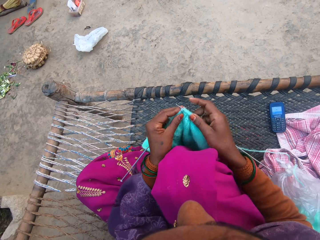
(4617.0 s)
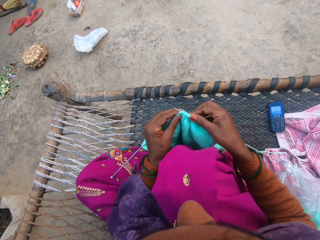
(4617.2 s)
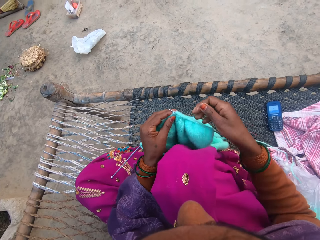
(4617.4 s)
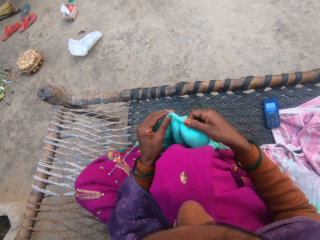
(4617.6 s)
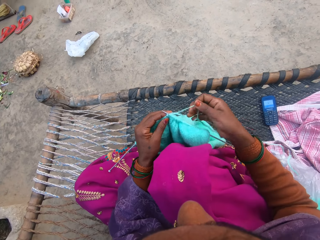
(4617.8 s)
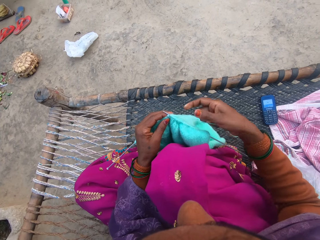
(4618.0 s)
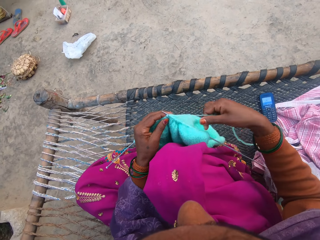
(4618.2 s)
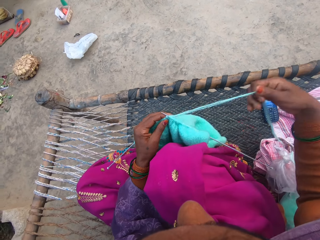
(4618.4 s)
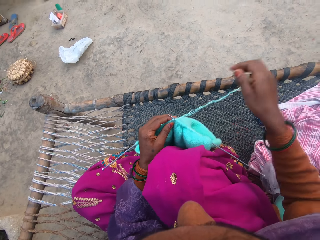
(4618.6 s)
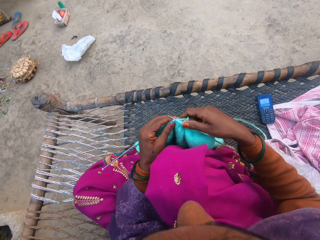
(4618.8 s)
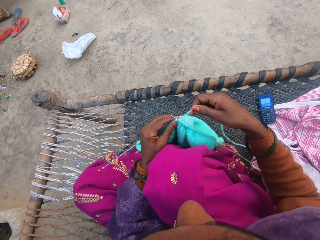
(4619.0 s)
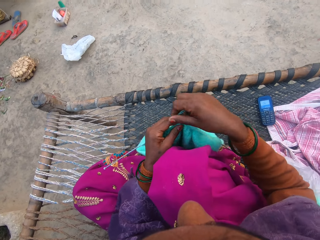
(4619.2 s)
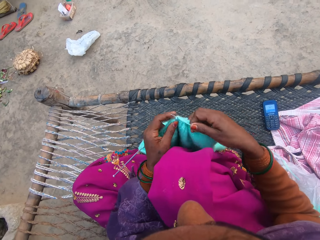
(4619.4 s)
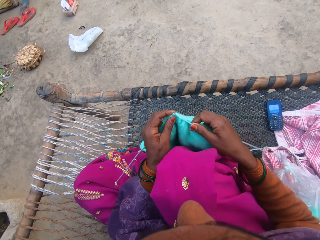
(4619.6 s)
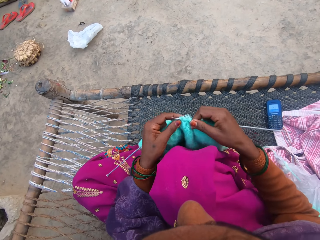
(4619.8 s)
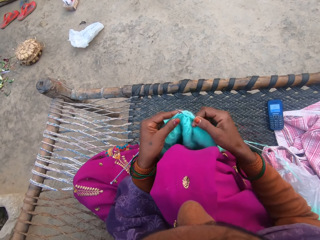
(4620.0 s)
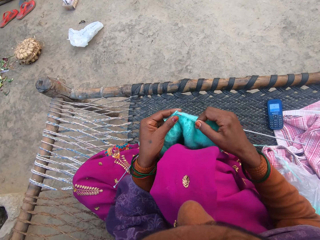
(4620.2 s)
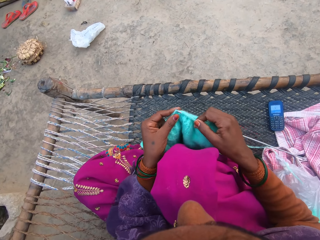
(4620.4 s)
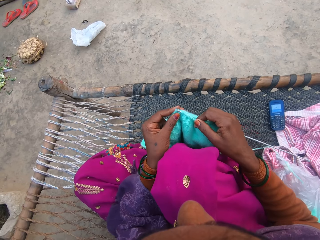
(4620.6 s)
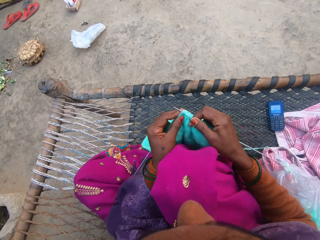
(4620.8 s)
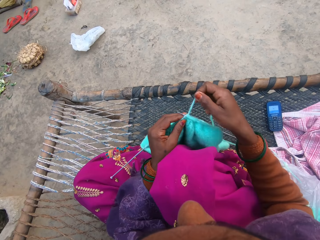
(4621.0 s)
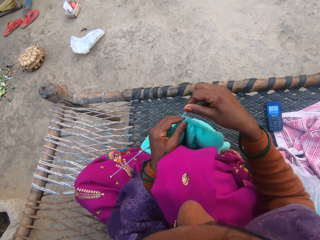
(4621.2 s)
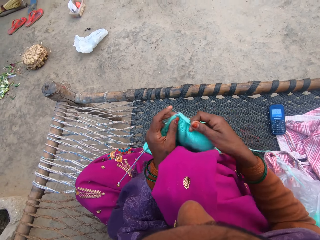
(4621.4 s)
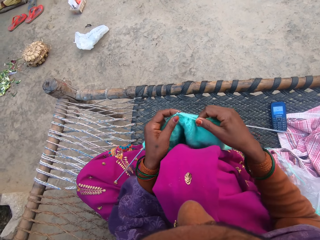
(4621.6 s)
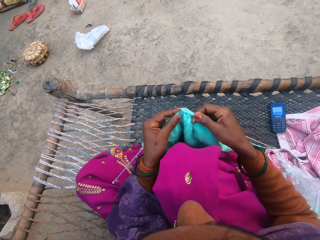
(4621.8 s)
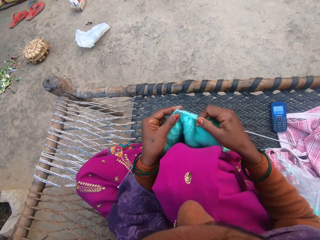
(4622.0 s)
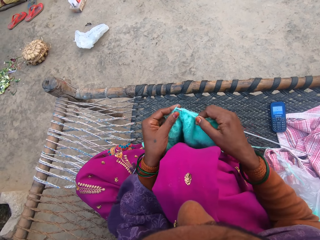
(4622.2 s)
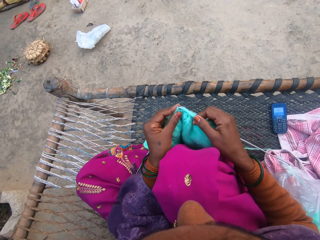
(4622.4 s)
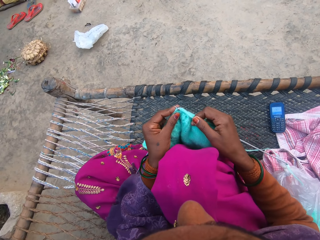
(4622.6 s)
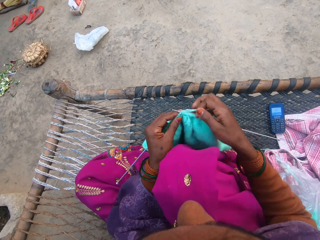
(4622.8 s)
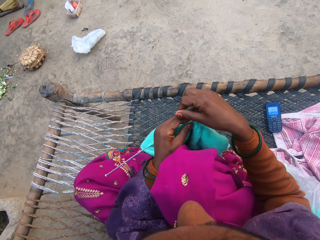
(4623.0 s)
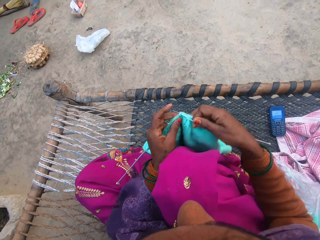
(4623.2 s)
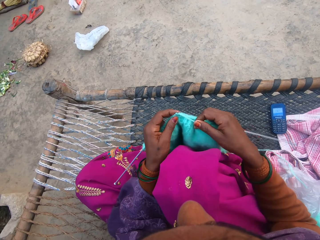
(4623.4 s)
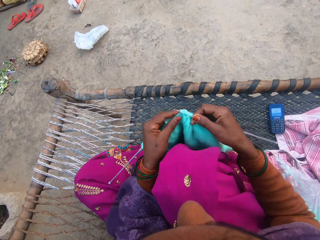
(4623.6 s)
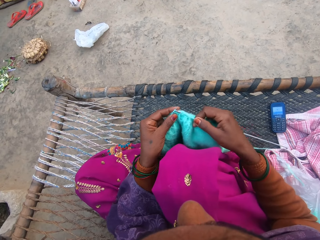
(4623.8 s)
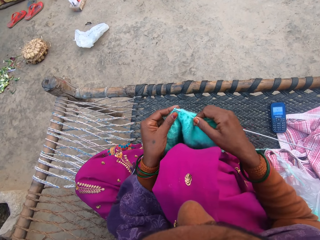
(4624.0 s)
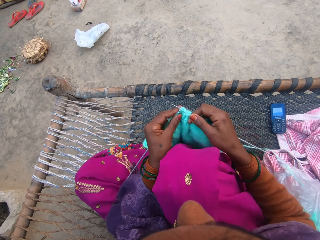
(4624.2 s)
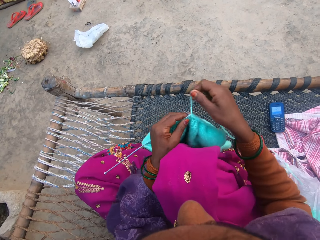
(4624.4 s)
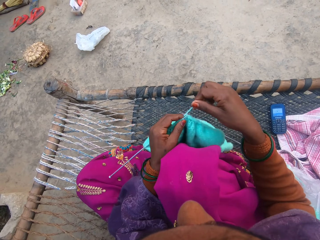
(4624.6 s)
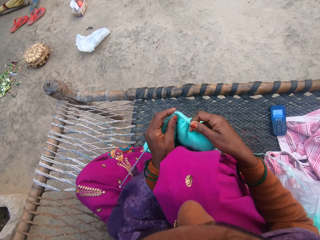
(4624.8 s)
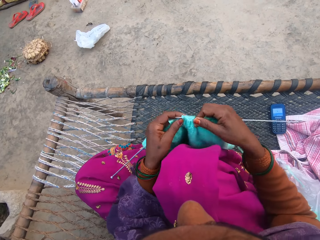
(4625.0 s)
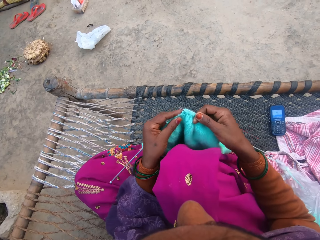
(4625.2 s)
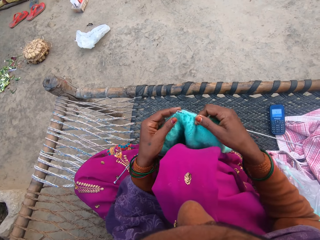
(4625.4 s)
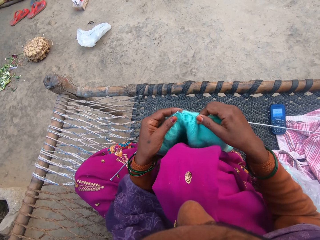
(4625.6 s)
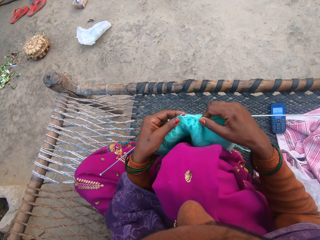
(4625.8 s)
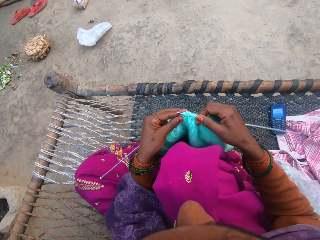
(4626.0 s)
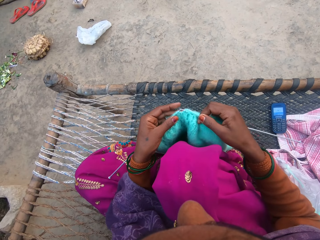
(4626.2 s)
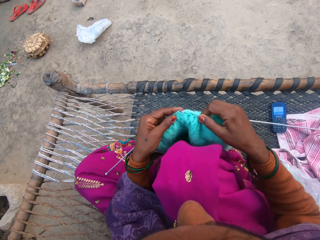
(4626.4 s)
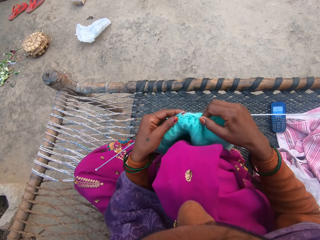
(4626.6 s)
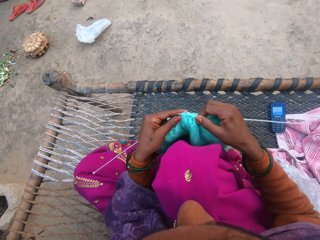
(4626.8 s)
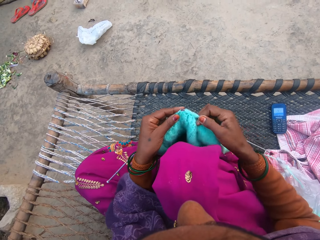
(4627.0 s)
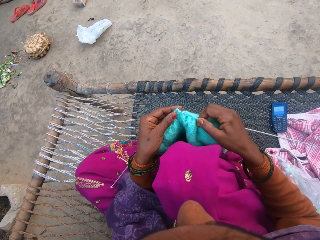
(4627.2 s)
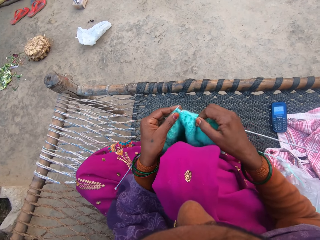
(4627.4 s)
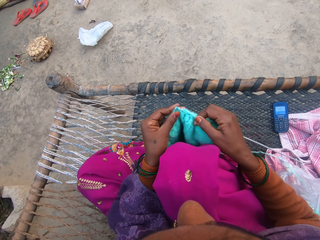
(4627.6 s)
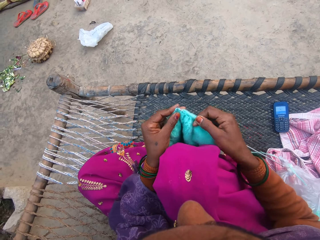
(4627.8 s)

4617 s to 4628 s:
The camera wearer pulls the knitting yarn with her hand. She loops the knitting yarn over the knitting needle. She knits a garment. She loops the knitting yarn over the knitting needle. She knits the garment. She loops the knitting yarn over the knitting needle. She knits the garment. She loops the knitting yarn over the knitting needle. She knits the garment.

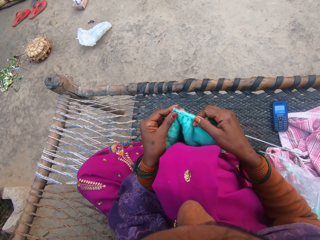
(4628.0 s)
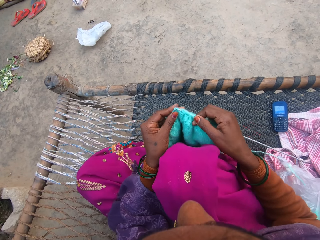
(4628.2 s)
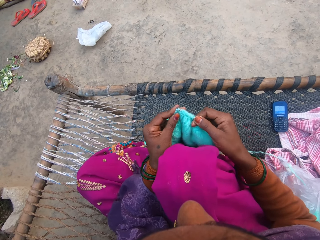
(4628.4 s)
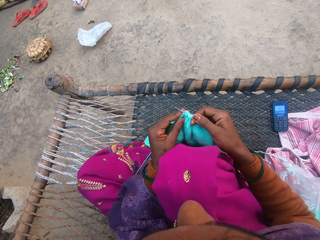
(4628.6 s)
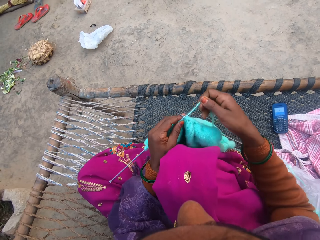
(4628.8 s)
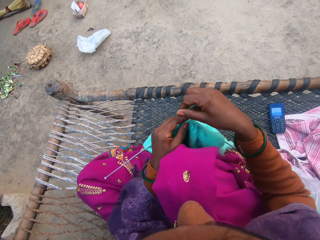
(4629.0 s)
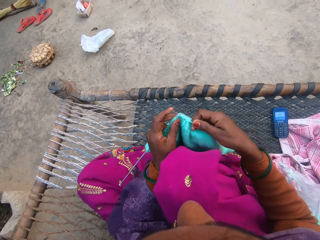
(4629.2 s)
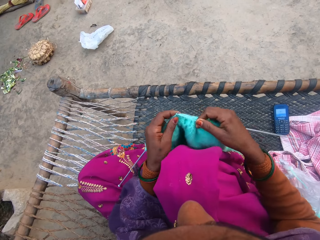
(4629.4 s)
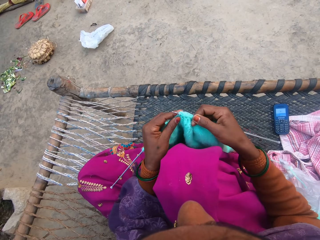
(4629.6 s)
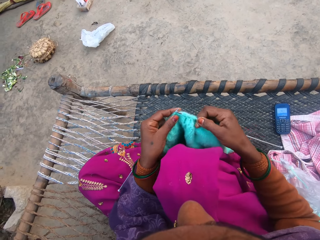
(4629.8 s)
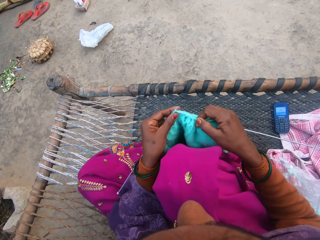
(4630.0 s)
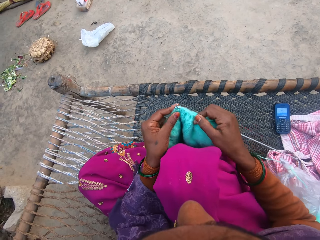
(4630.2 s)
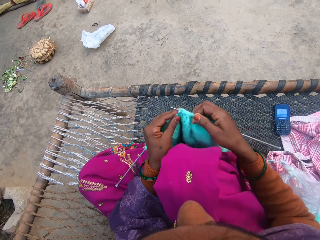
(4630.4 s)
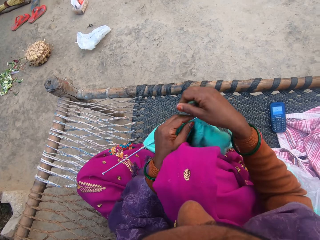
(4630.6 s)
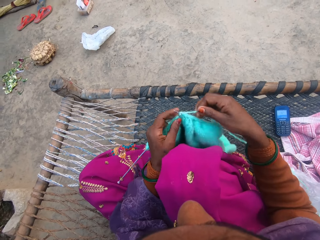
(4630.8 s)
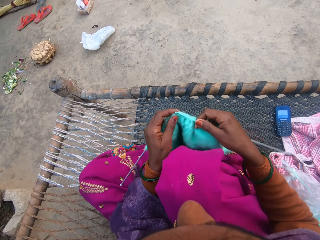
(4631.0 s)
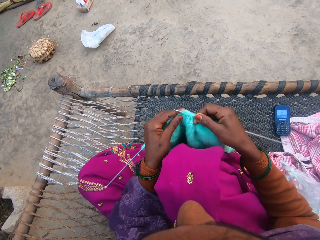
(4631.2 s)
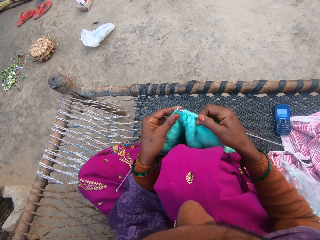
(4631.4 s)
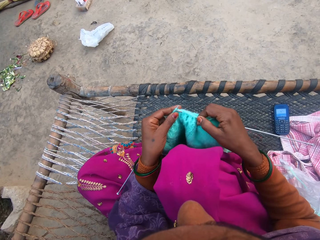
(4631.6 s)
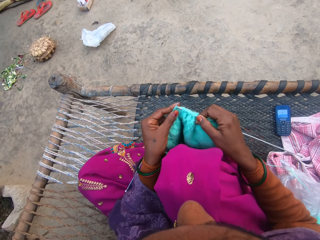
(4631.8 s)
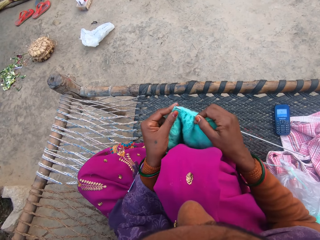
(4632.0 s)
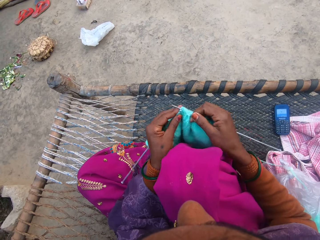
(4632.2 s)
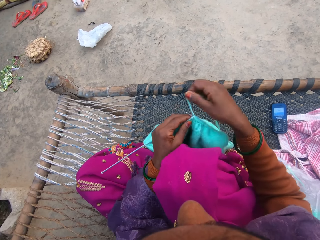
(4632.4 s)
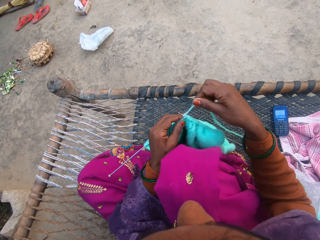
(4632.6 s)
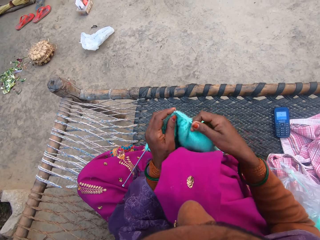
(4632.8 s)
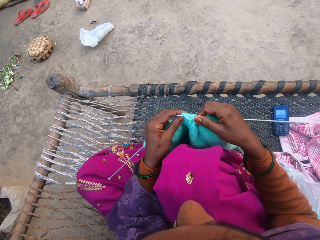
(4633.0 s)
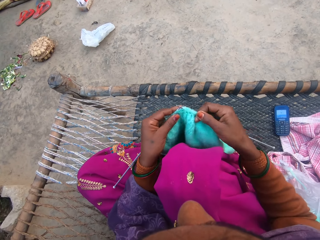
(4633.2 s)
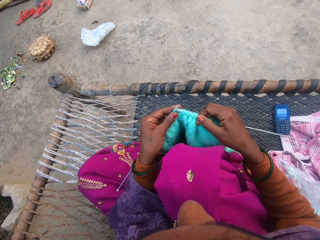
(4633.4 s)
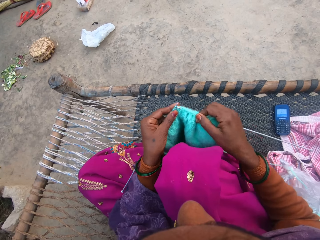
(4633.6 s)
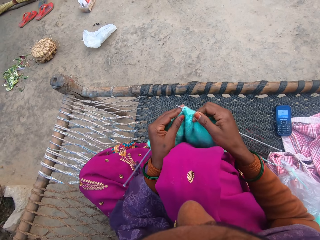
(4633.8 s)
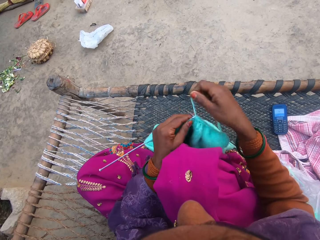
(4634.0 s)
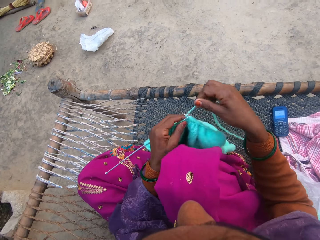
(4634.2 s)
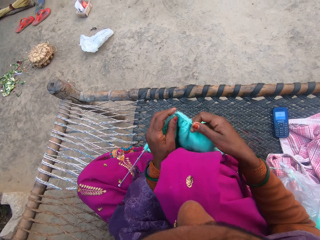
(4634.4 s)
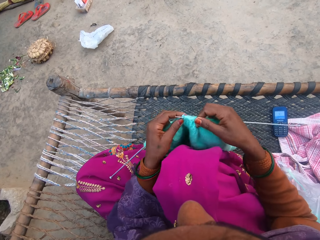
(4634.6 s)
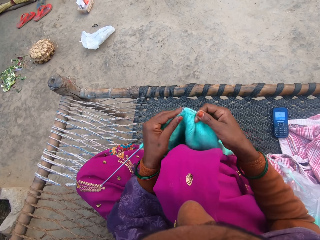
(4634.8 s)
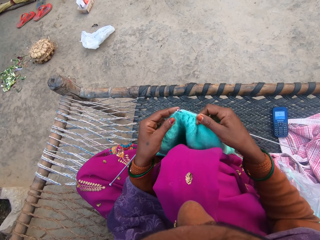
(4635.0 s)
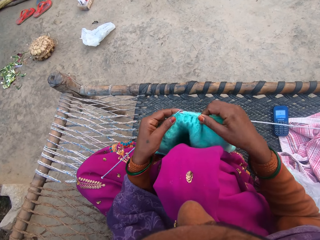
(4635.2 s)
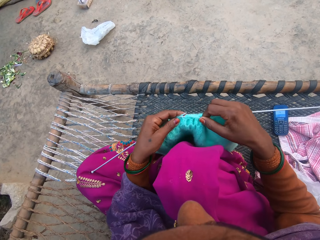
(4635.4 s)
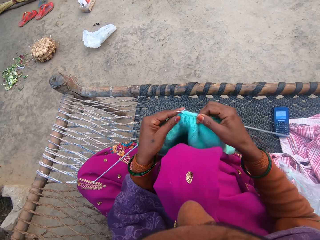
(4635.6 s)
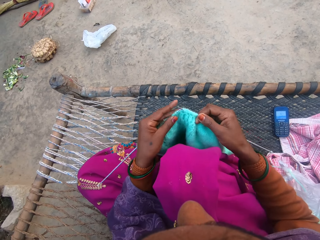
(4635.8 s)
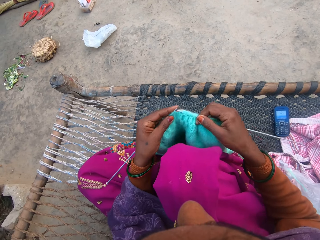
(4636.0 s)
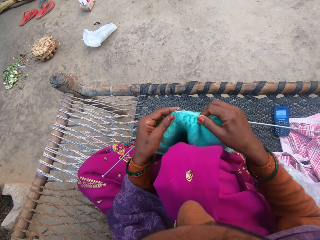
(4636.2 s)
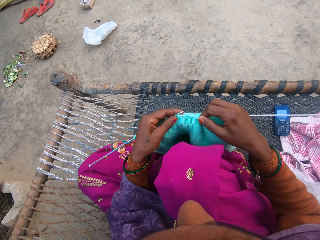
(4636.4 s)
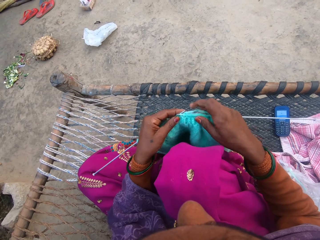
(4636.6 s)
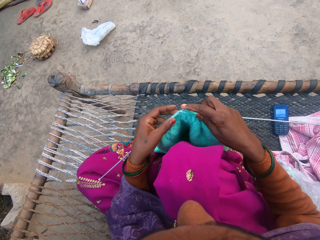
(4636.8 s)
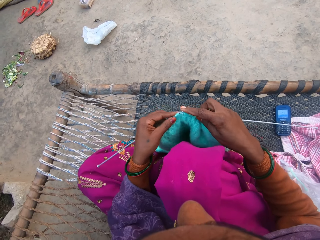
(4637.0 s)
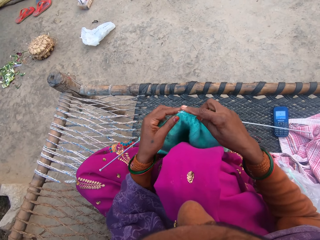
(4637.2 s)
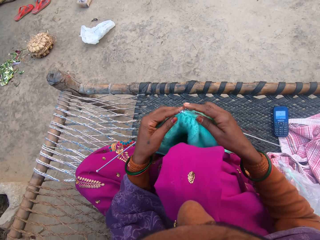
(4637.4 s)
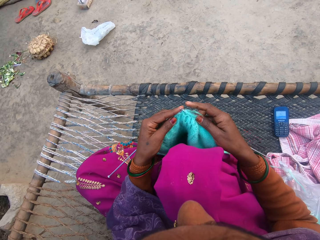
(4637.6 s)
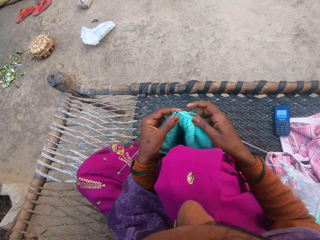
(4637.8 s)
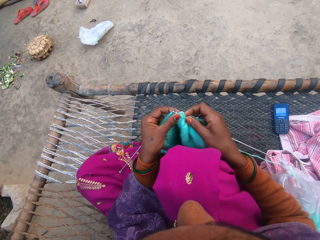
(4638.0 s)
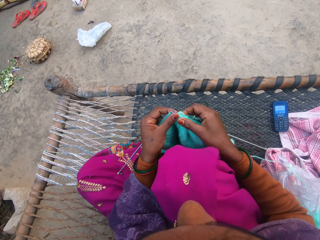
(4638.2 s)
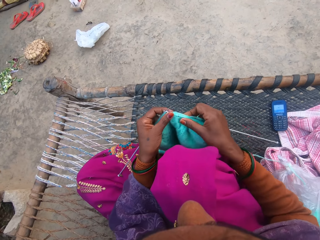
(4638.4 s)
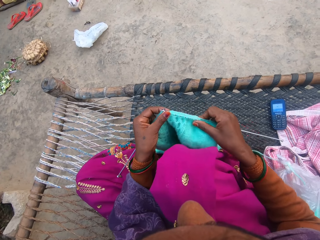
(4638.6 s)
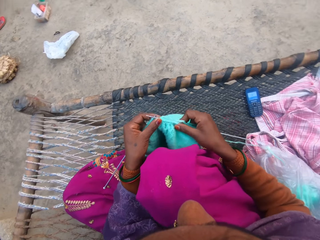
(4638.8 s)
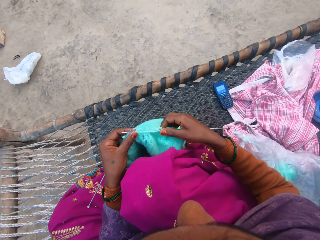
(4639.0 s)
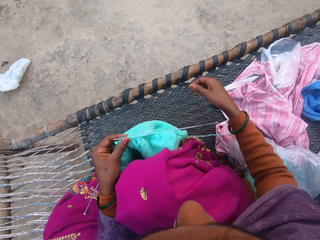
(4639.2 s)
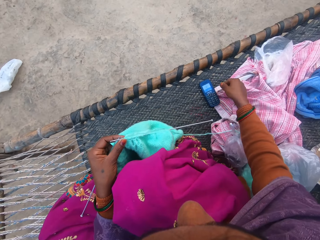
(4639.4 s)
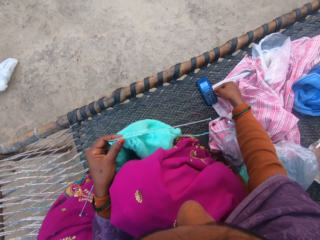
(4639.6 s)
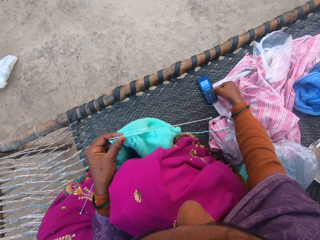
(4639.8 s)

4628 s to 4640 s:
The camera wearer loops the knitting yarn over the knitting needle. They knit a garment. They loop the knitting yarn over the knitting needle. They knit the garment. They loop the knitting yarn over the knitting needle. They knit the garment. They loop the knitting yarn over the knitting needle. They knit the garment.
